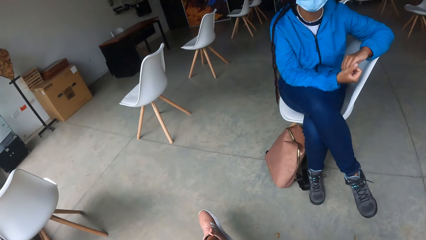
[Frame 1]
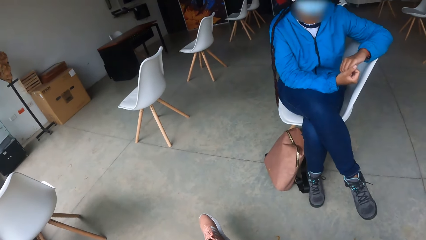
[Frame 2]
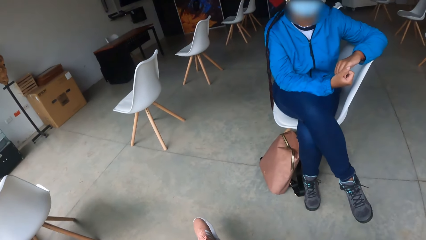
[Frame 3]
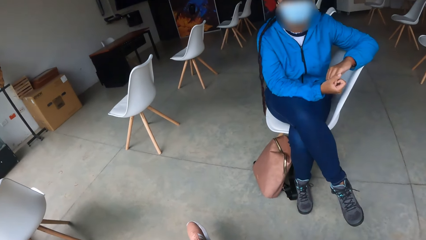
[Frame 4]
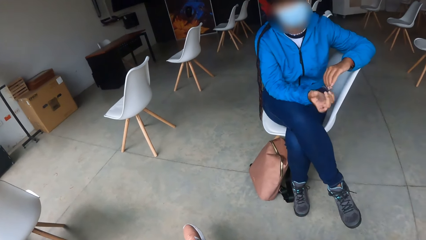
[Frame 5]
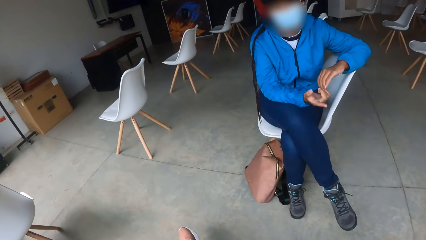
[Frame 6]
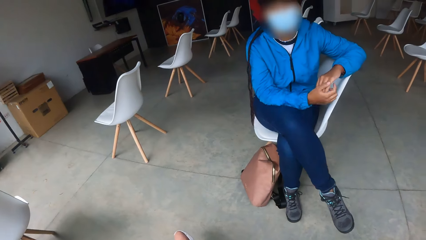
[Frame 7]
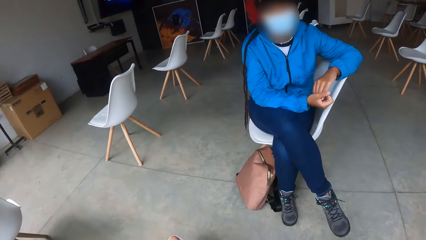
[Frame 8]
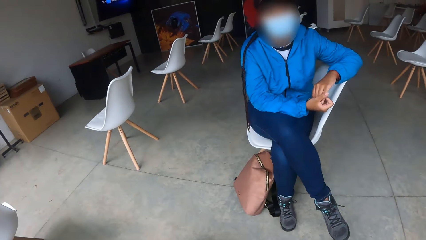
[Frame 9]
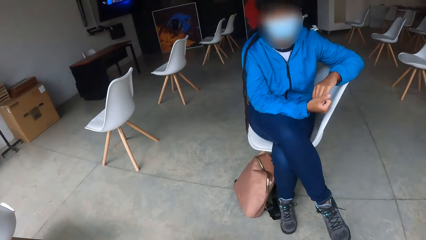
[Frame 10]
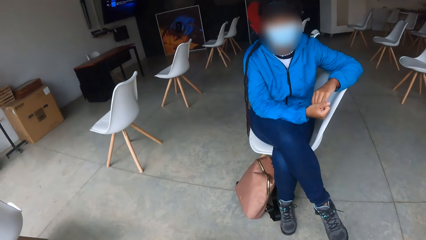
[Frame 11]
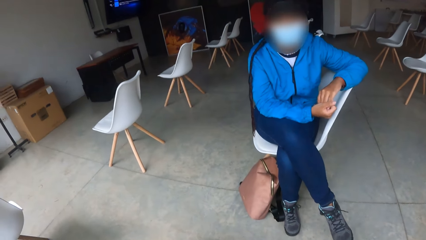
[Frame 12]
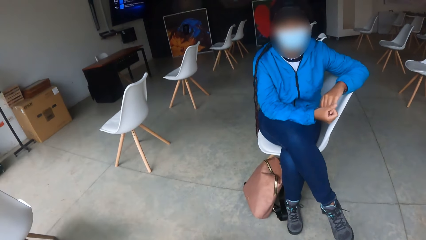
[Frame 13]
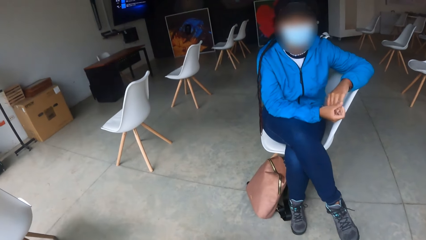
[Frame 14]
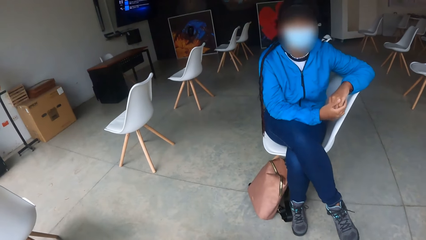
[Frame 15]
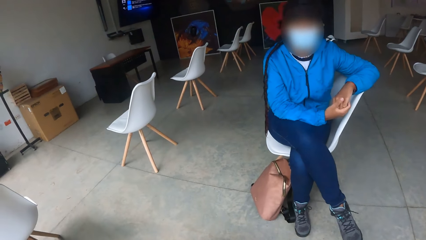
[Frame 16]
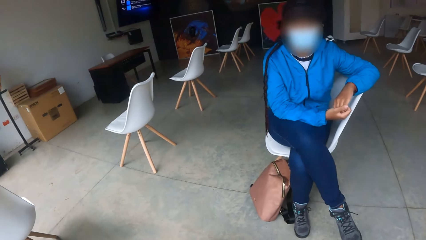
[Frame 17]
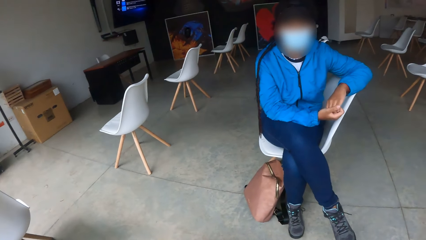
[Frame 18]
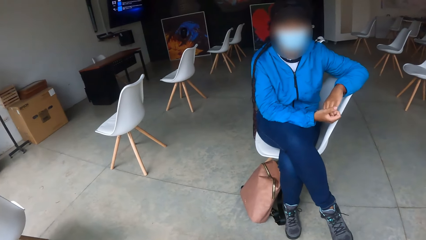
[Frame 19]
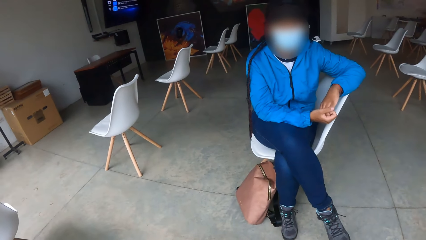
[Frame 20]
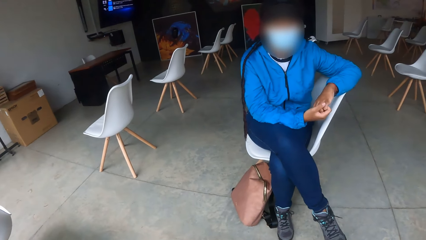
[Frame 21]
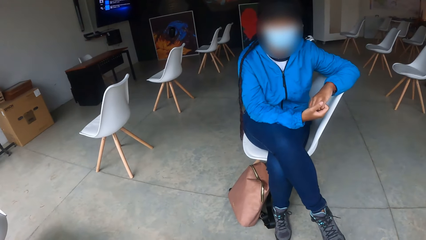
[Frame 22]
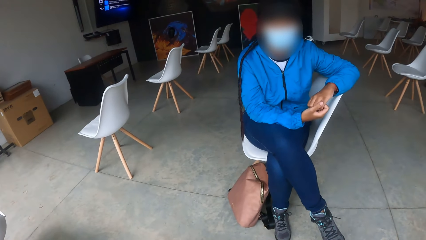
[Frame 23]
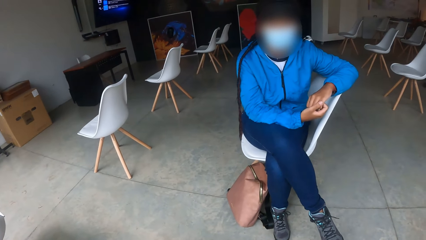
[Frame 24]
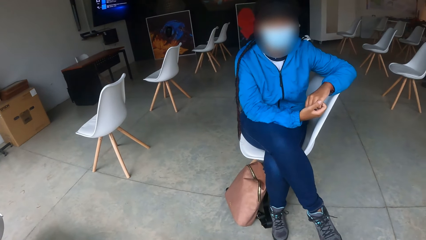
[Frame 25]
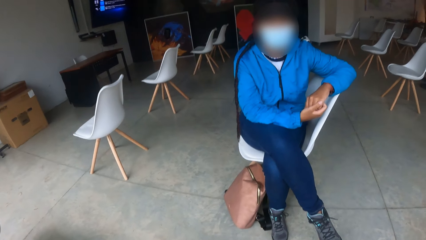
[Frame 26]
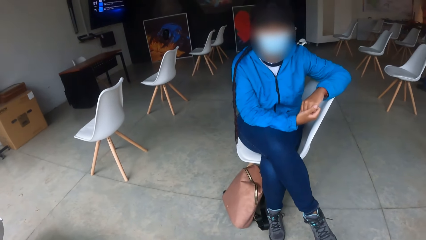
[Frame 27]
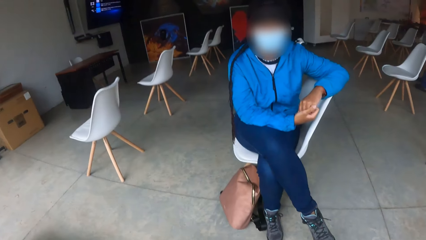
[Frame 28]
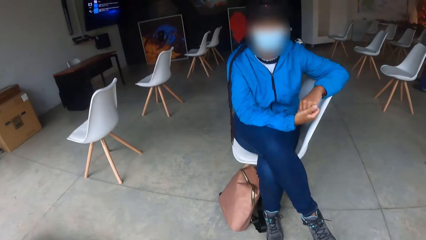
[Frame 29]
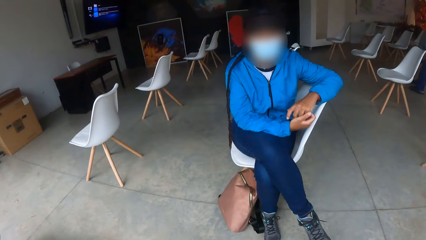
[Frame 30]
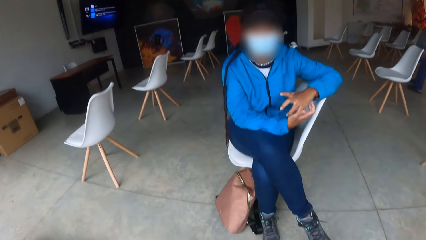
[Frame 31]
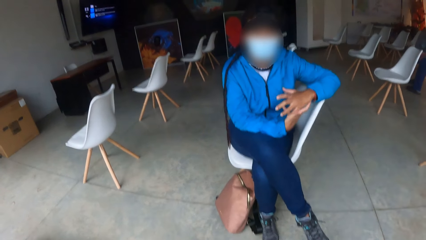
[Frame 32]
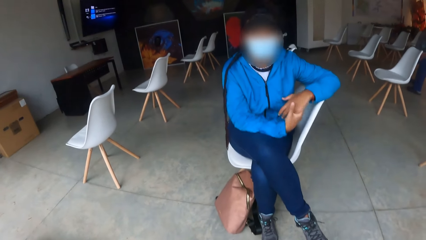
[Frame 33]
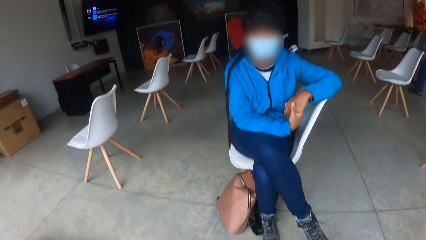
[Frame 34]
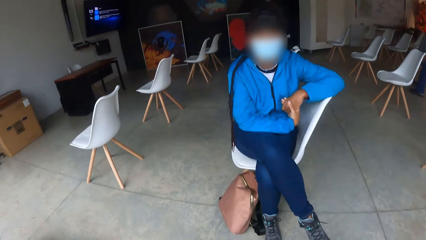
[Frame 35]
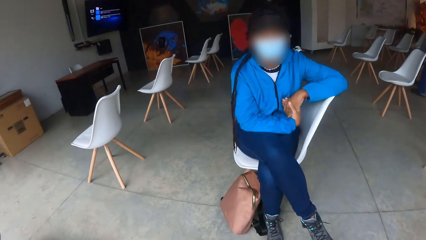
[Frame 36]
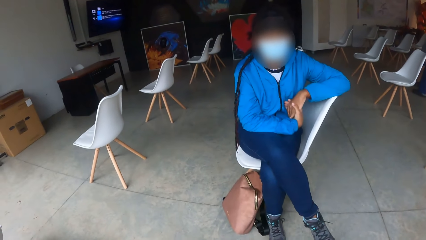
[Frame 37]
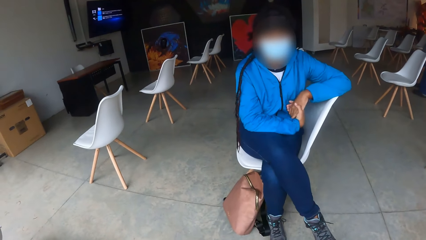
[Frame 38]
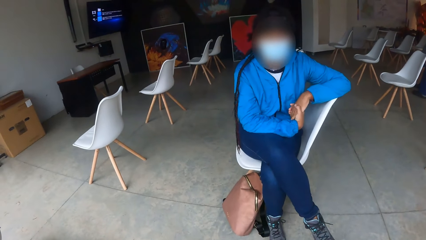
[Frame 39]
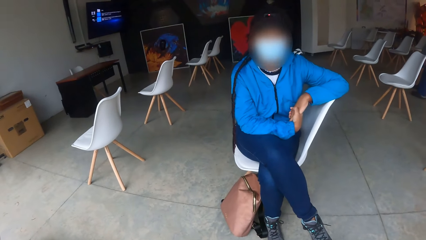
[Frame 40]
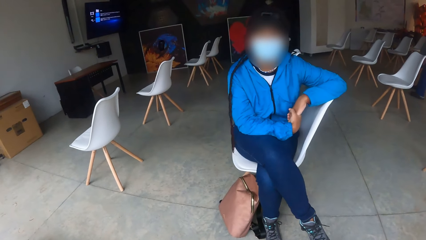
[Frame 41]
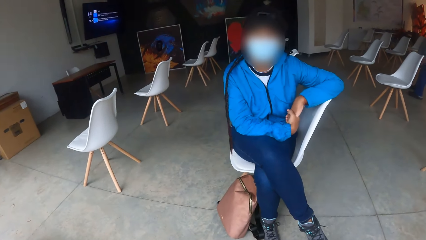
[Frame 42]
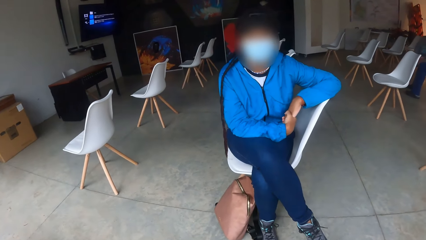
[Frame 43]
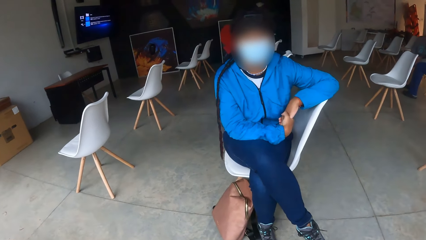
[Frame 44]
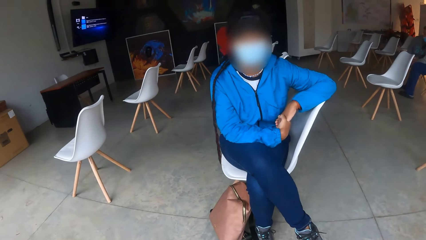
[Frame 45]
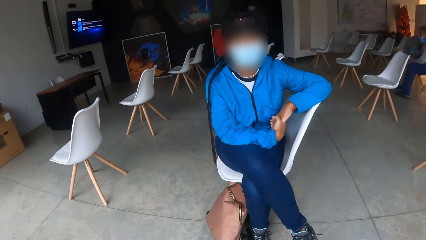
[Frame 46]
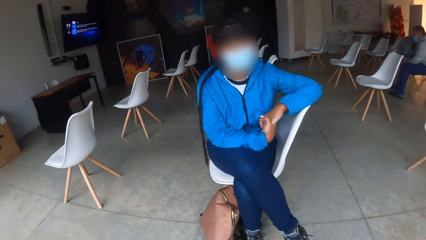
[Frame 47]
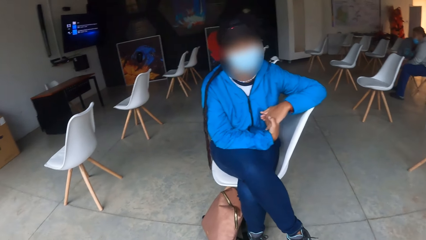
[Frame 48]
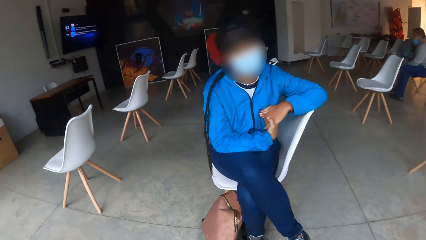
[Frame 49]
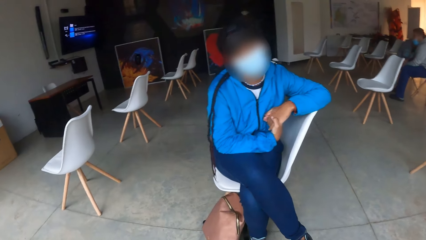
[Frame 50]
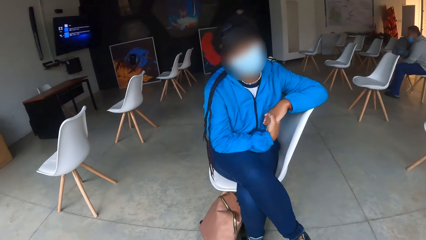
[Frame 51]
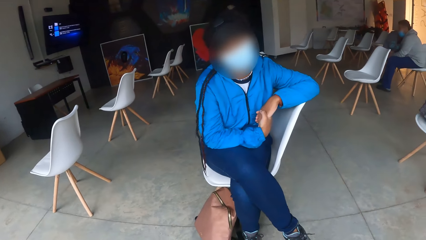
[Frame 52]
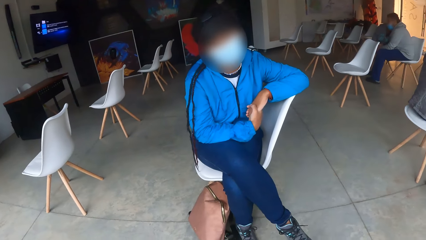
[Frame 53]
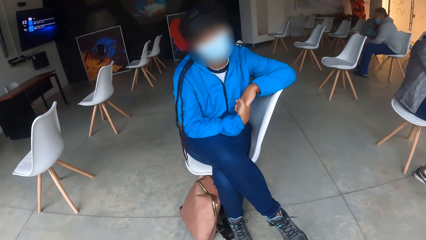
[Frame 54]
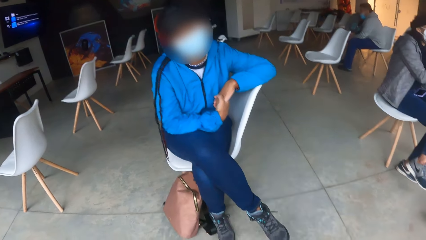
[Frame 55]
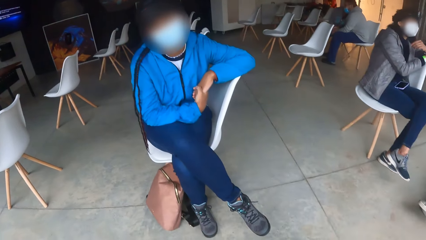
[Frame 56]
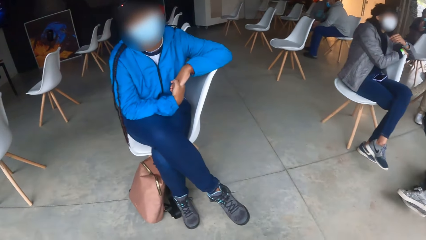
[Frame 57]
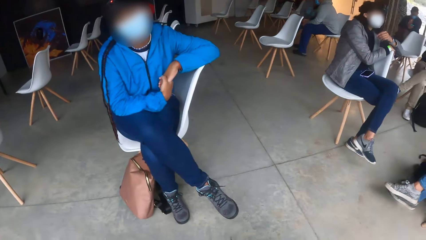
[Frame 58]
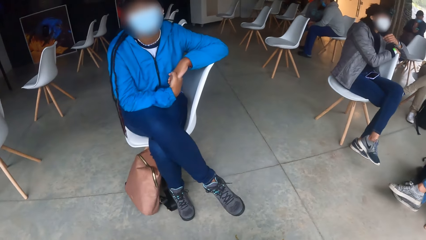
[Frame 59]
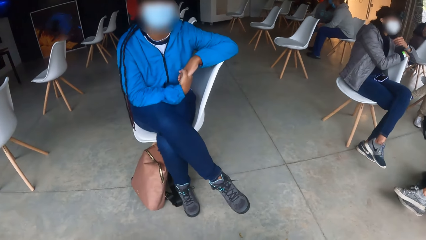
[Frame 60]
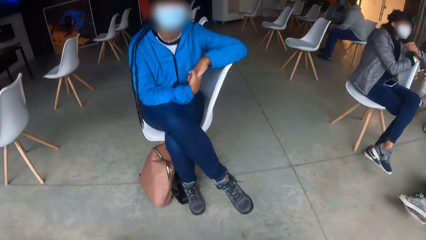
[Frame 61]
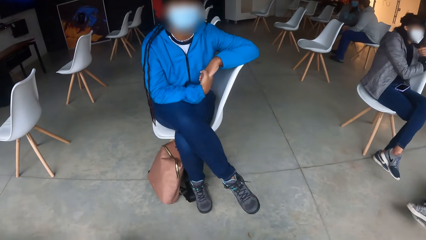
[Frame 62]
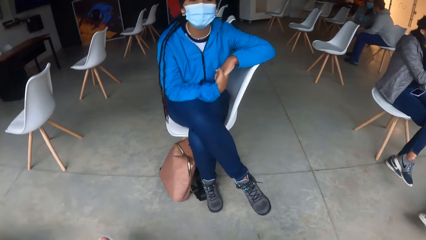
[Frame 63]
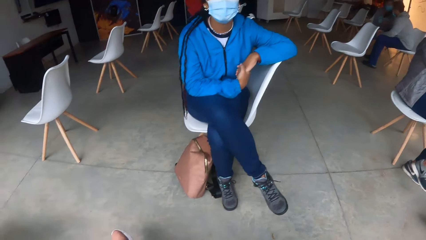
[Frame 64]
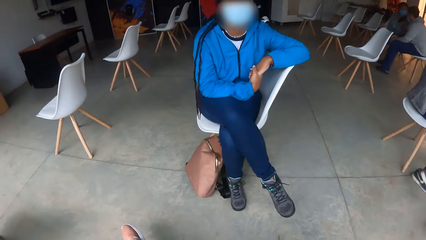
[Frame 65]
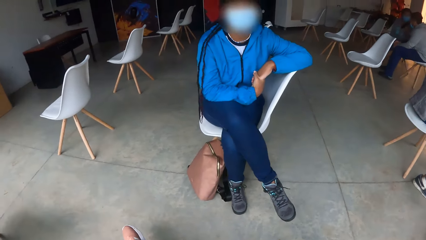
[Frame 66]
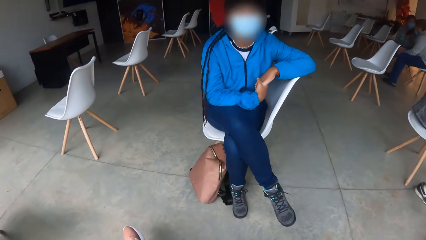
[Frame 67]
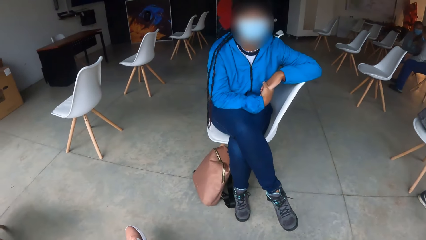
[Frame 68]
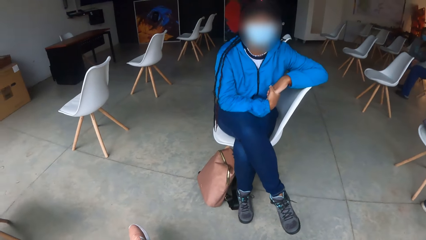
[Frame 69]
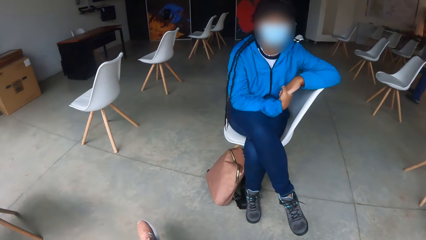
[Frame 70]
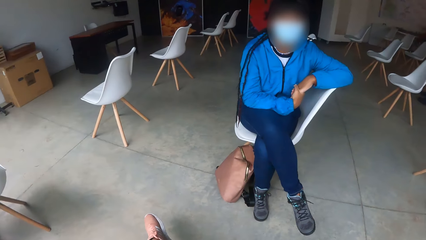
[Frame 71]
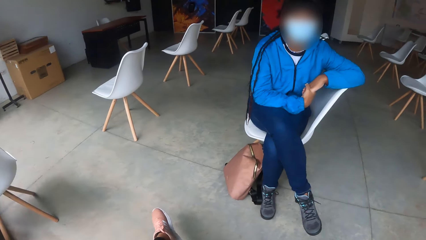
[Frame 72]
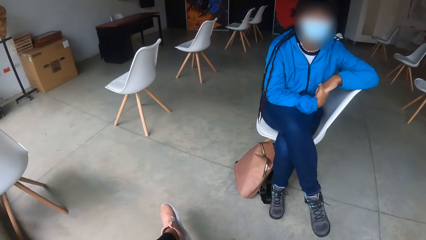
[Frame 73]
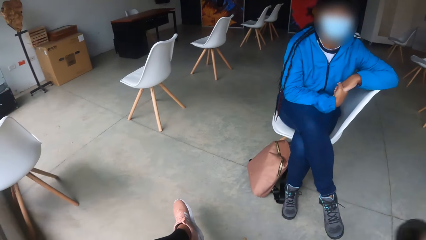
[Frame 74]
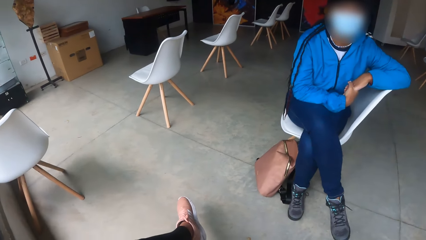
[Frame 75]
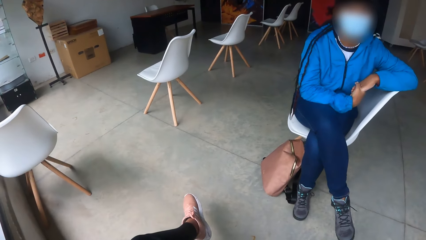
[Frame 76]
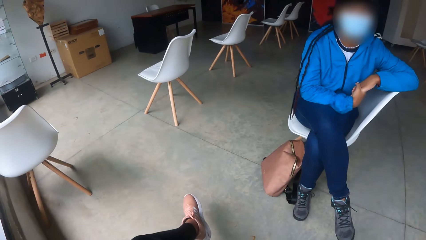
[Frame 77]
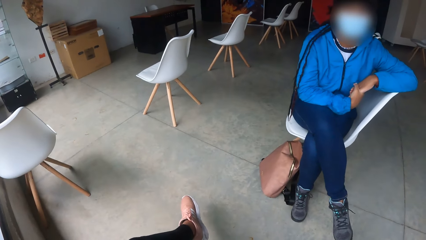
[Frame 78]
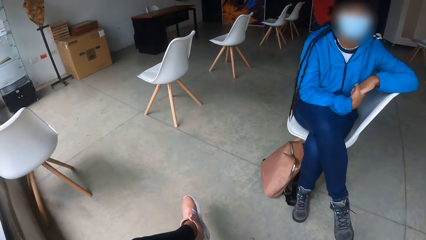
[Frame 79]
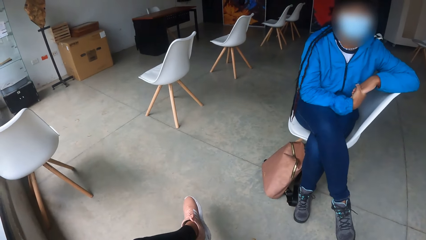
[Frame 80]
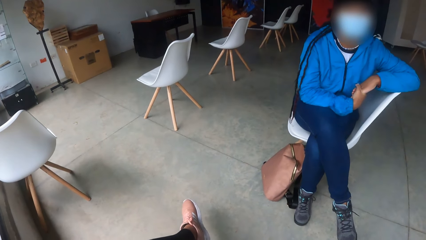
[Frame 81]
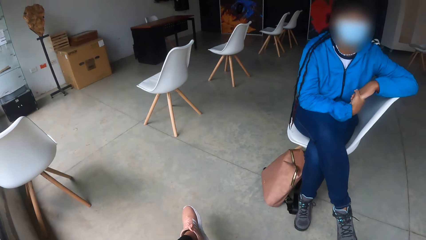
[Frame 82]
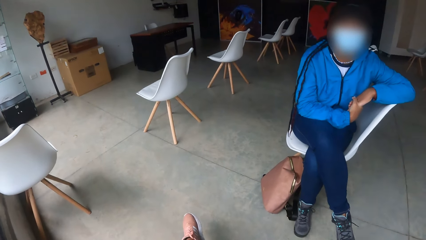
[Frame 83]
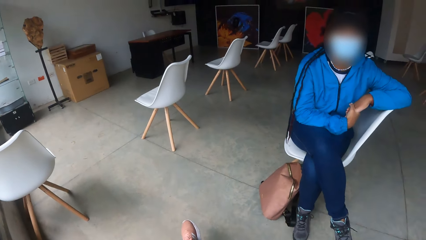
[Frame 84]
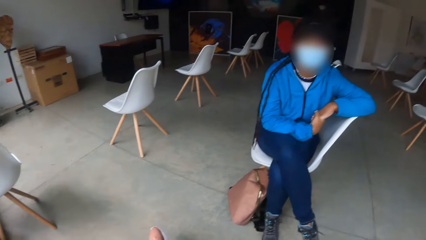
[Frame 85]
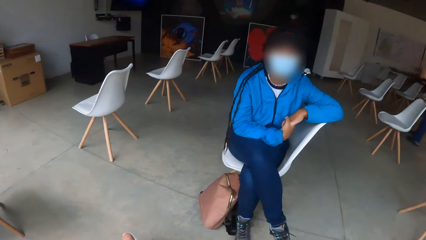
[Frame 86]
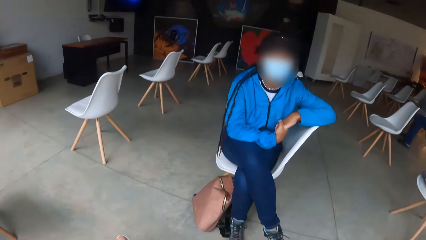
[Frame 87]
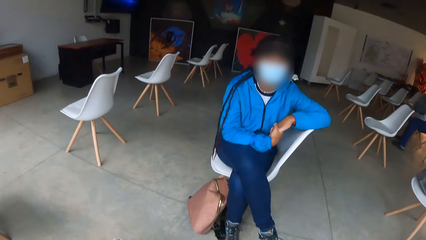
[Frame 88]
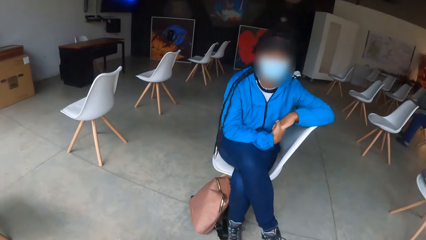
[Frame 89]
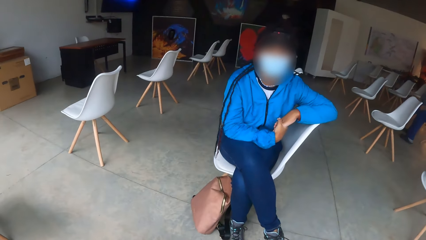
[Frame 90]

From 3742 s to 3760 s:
The woman points her right hand towards the camera wearer and does hand gestures. The camera wearer turns towards another woman. They turn towards the first woman.
